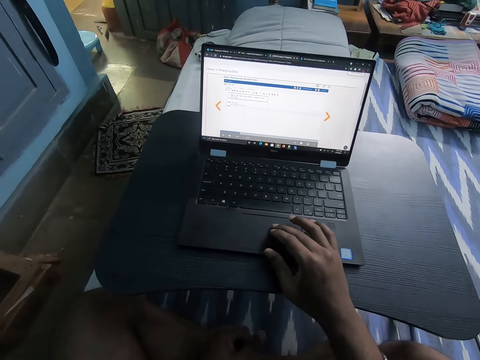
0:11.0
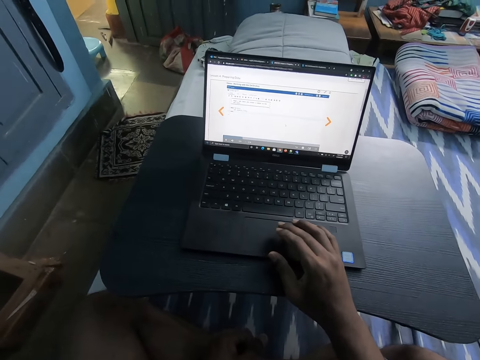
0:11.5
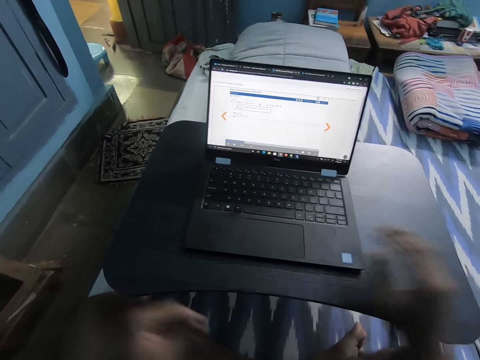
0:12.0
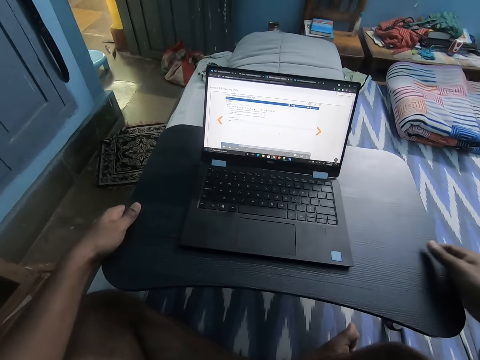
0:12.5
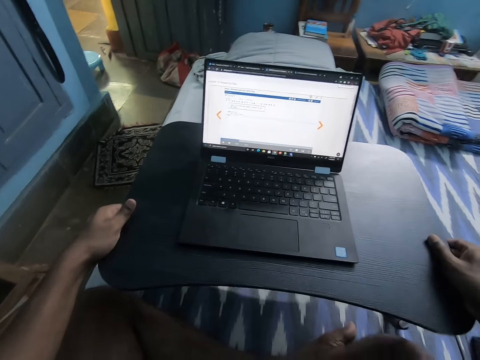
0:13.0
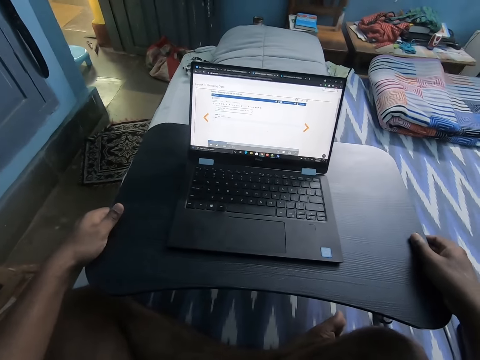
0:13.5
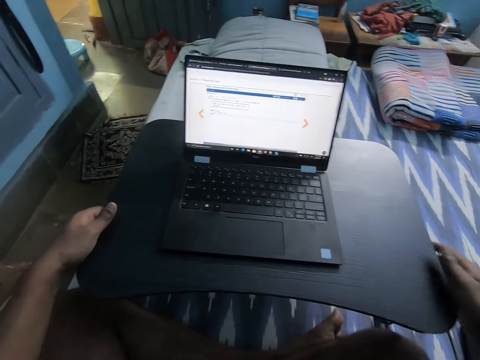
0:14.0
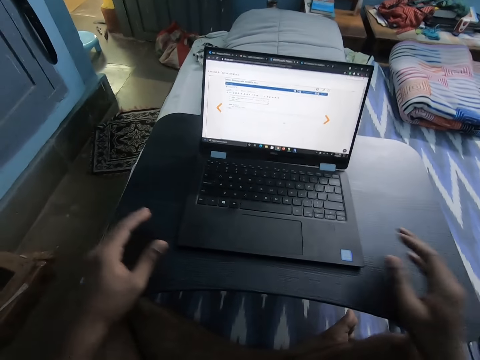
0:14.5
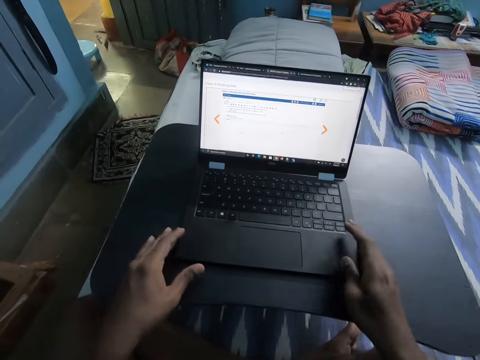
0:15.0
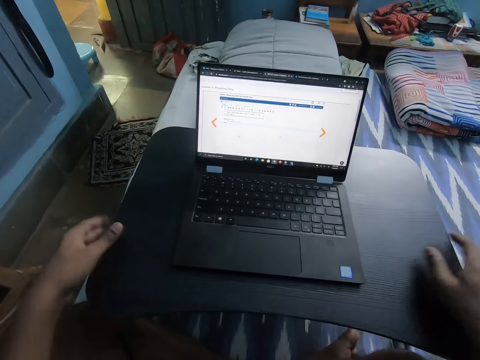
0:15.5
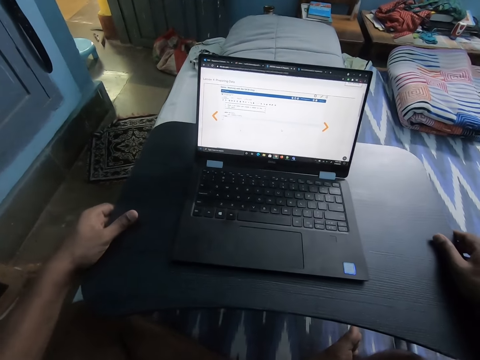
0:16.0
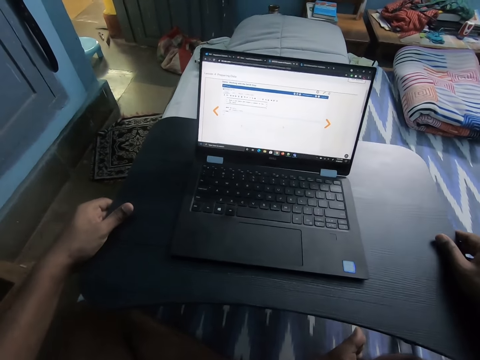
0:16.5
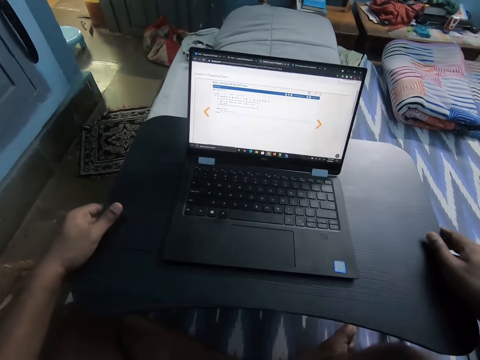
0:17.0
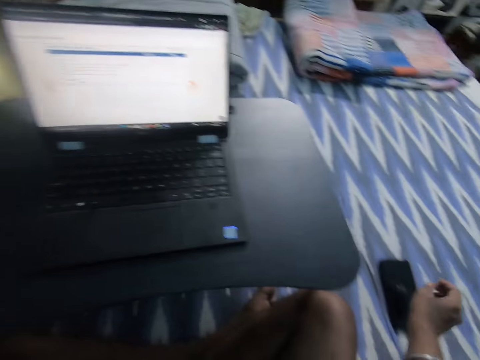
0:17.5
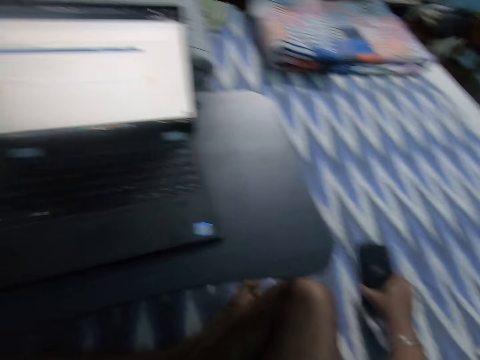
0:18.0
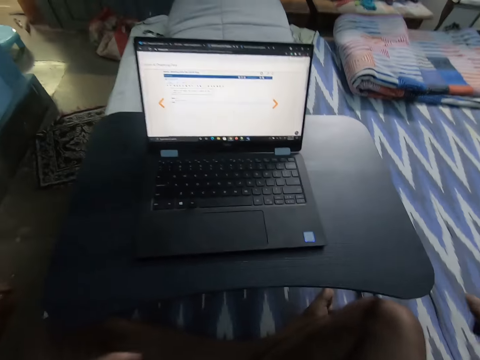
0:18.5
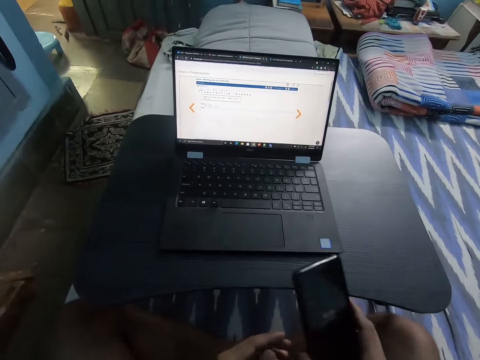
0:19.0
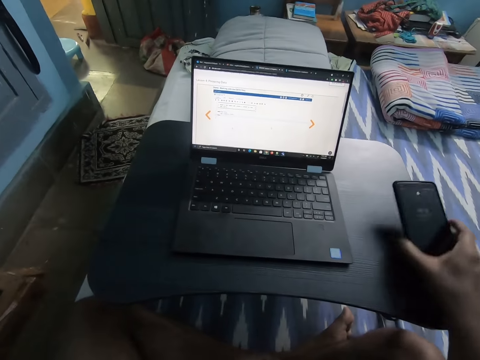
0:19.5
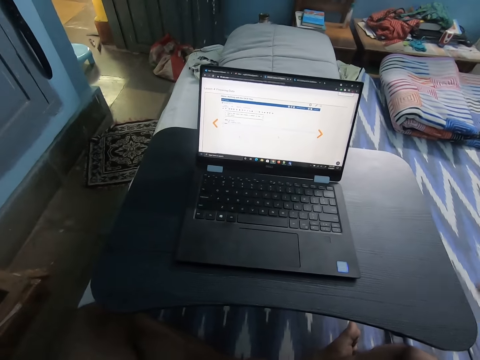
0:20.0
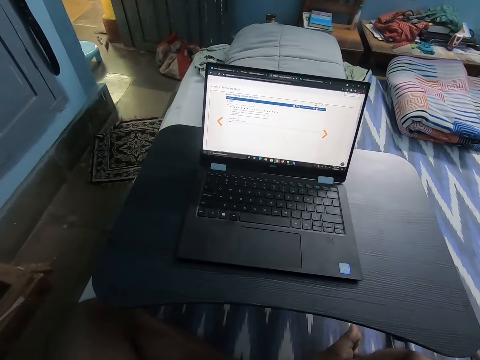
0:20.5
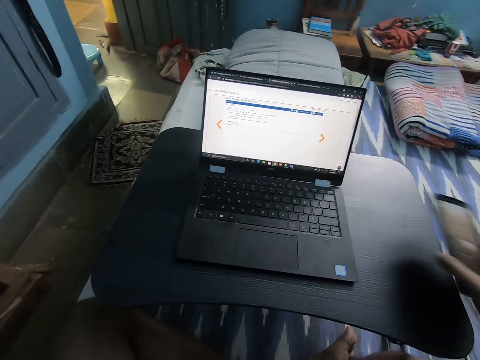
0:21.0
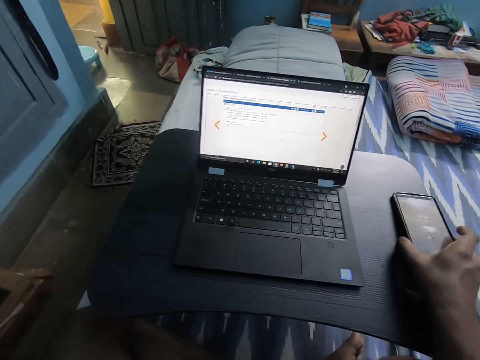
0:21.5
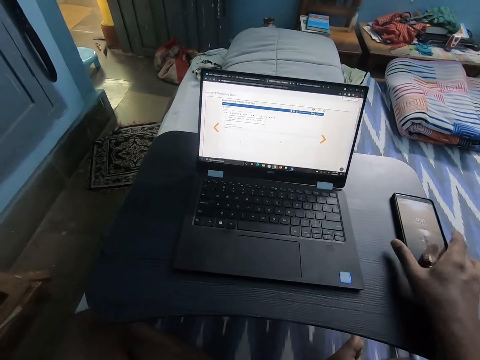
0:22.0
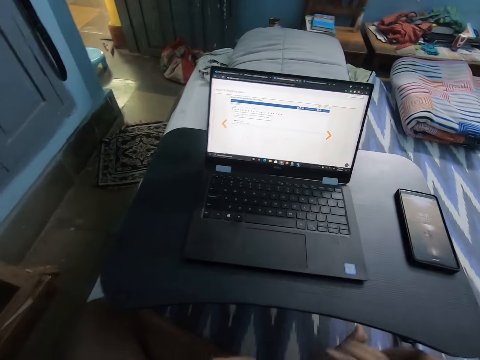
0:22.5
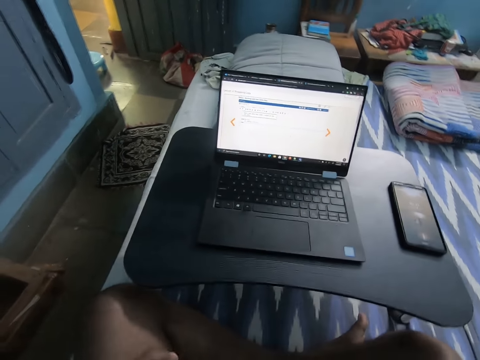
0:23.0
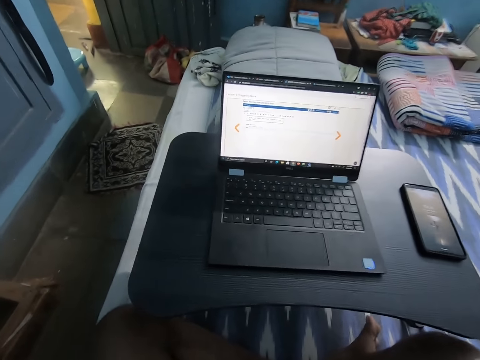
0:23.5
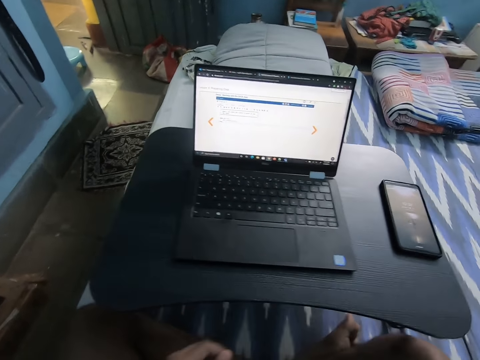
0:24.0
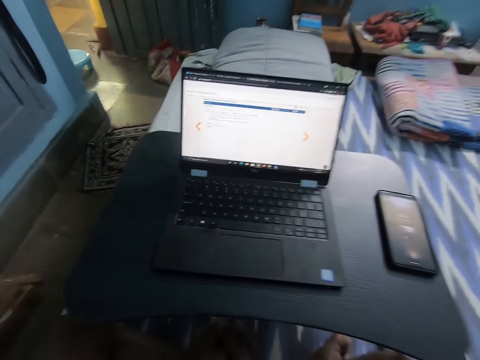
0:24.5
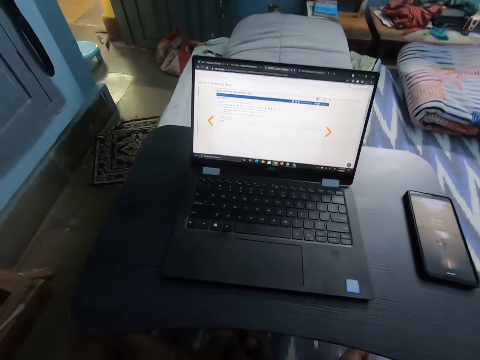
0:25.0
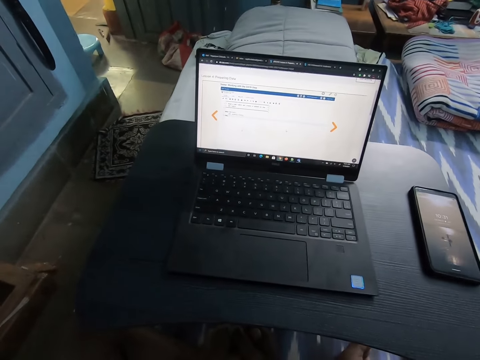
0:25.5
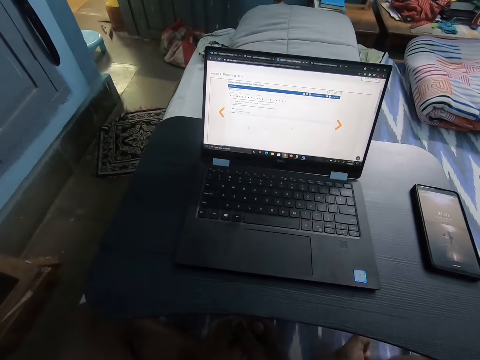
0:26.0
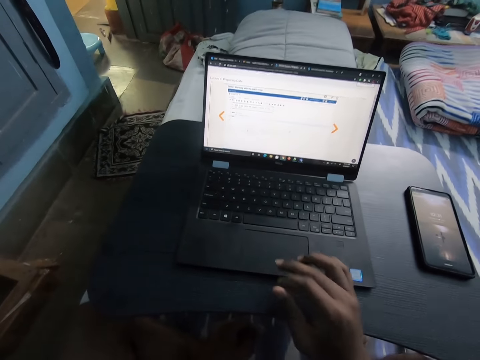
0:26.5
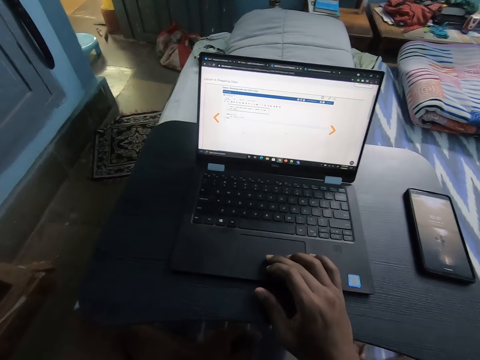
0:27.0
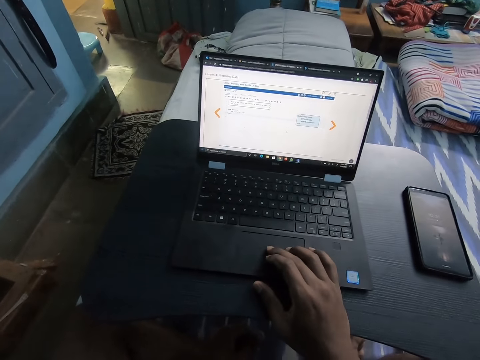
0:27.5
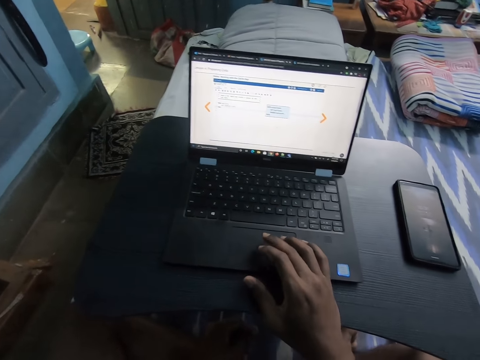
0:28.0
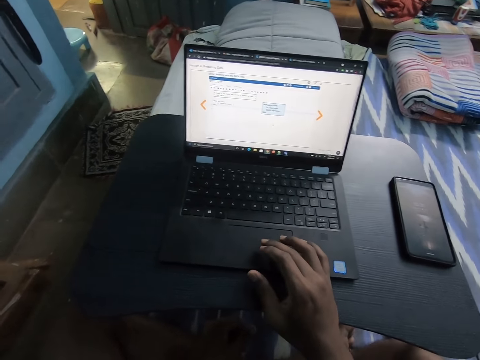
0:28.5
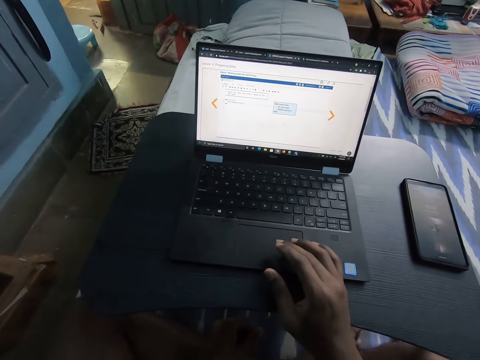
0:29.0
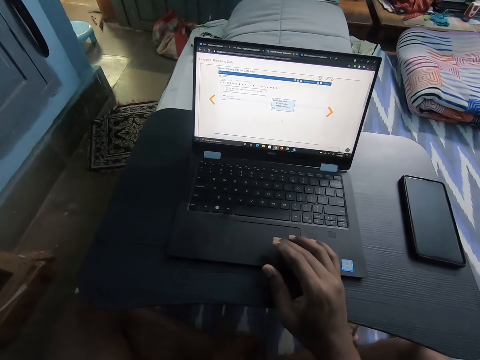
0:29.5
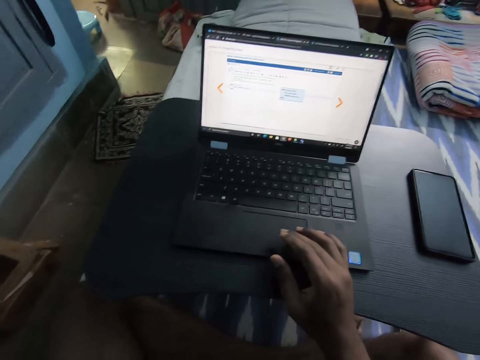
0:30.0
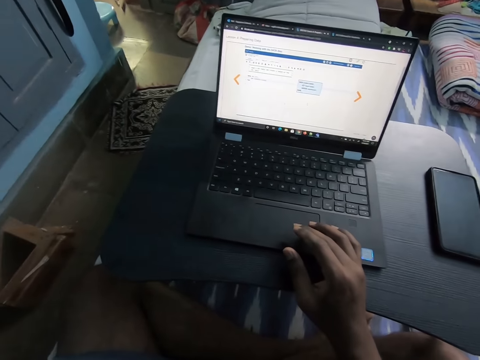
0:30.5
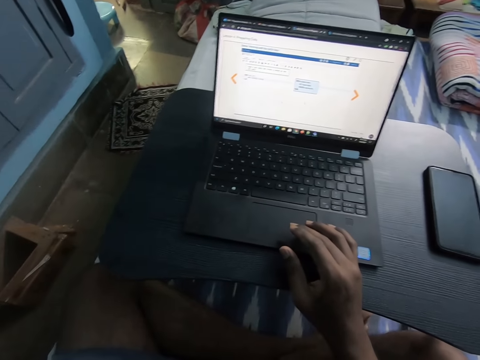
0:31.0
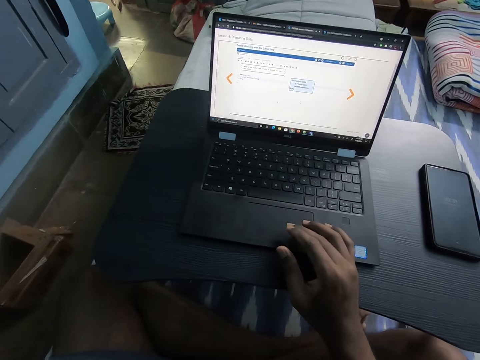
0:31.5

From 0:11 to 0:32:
The camera wearer moves the table on the bed with both hands. She touches the laptop on the table with both hands. She moves the table with both hands. She picks up the phone from the bed with her right hand. She places the phone in her right hand on the table. She looks at the laptop. She operates the laptop on the table with her right hand. She scrolls the laptop.

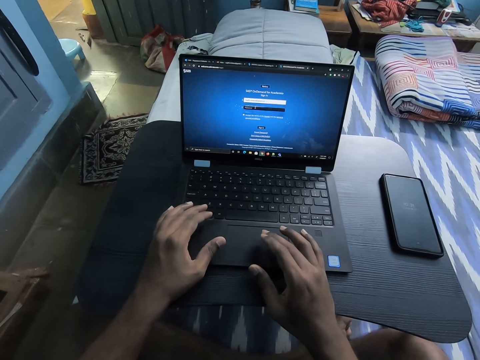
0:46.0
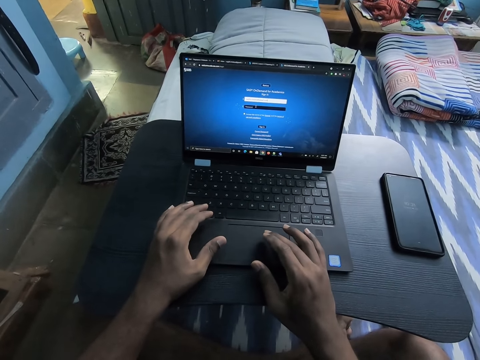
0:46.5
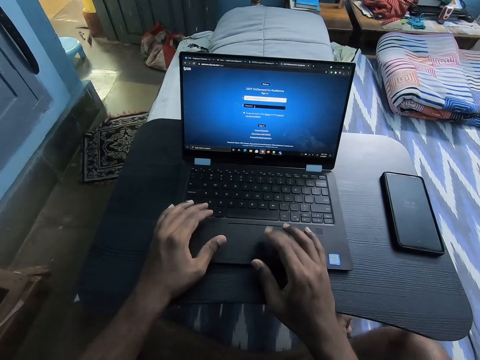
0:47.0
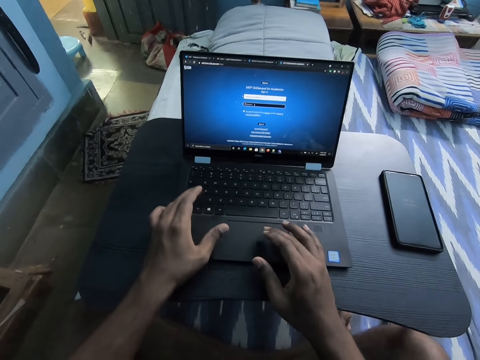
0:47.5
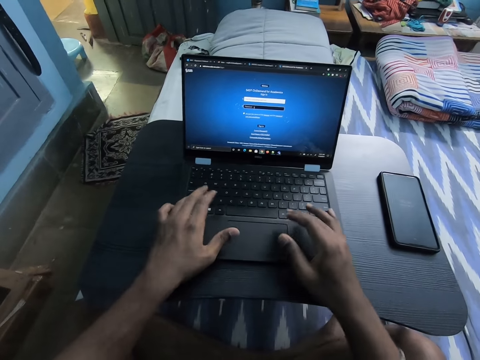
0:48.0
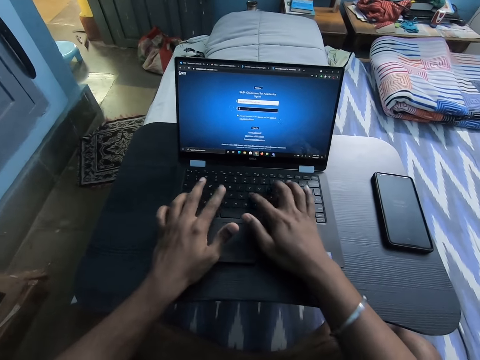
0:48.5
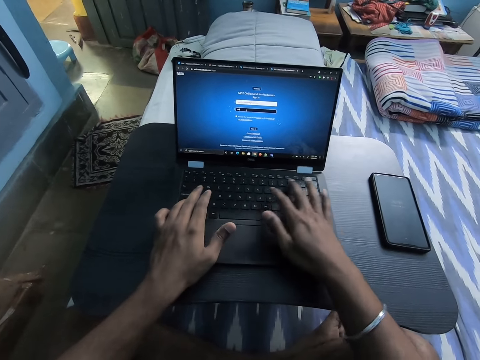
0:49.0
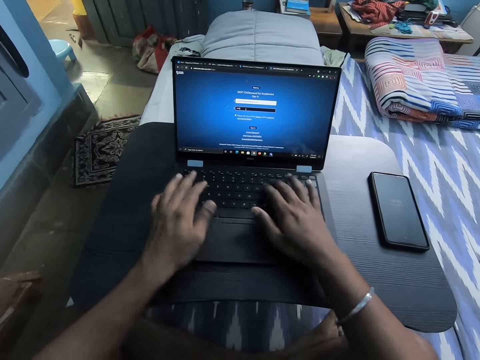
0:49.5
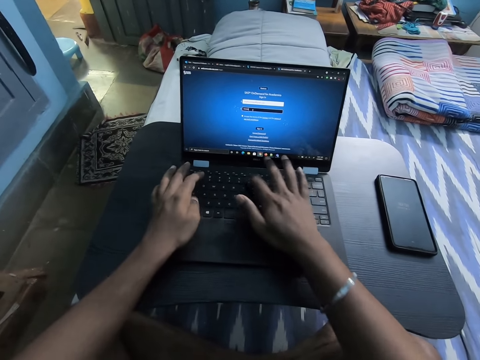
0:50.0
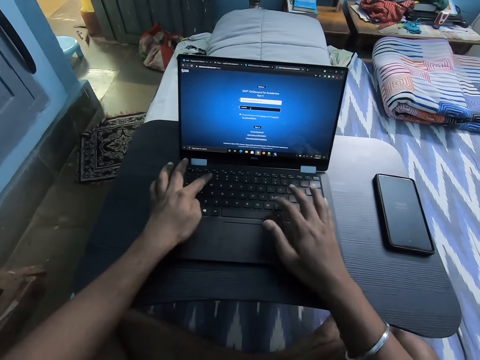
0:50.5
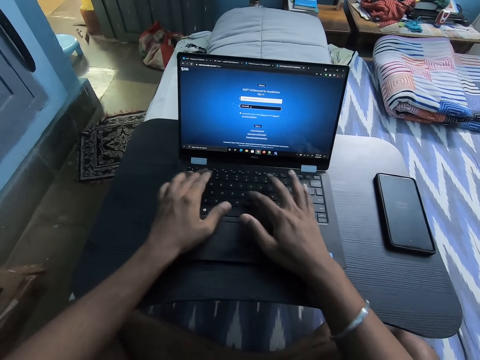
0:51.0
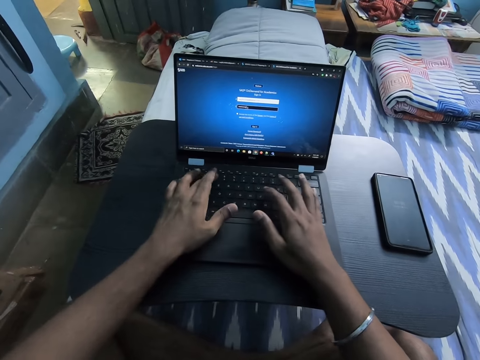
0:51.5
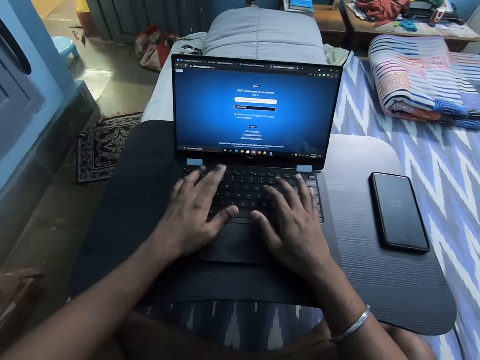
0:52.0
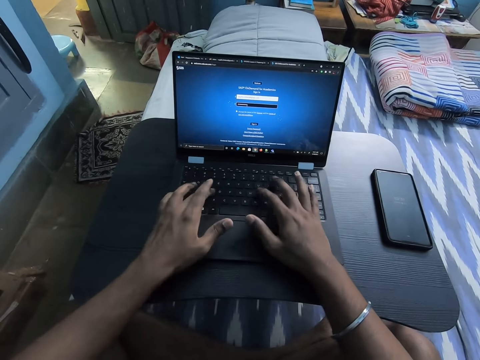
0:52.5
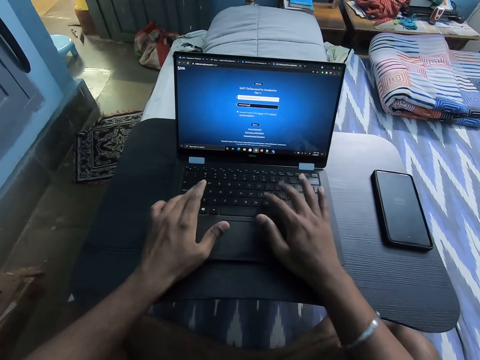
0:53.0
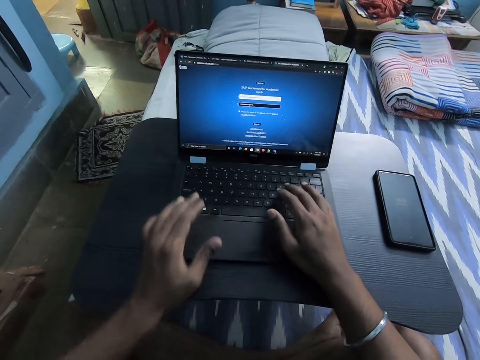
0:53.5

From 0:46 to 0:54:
The camera wearer operates the laptop on the table with both hands. They type words into the laptop.
